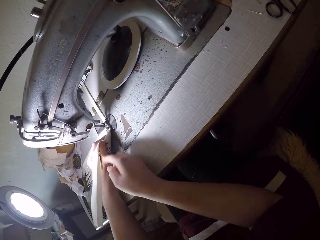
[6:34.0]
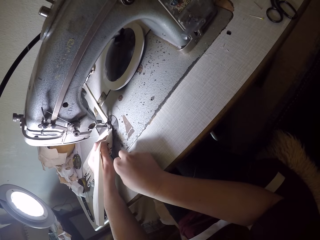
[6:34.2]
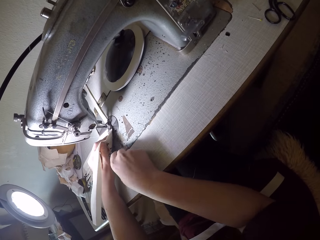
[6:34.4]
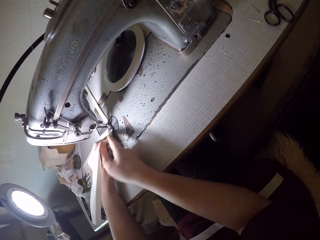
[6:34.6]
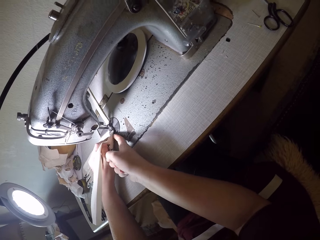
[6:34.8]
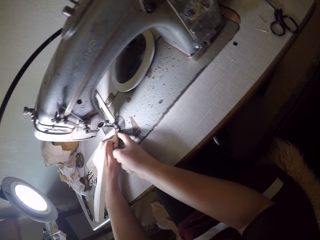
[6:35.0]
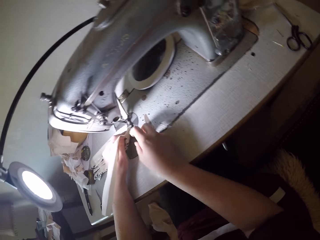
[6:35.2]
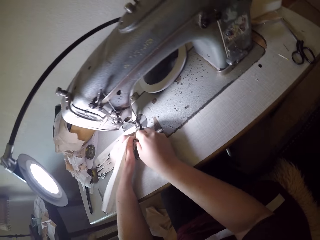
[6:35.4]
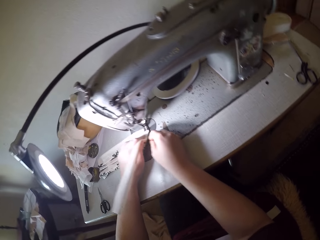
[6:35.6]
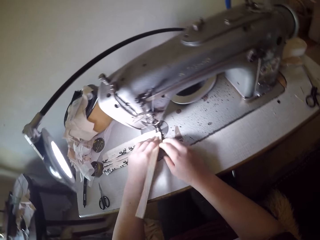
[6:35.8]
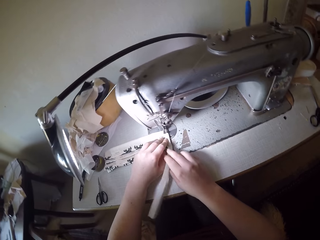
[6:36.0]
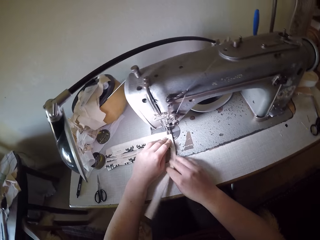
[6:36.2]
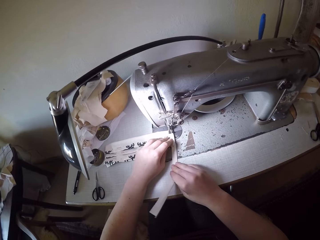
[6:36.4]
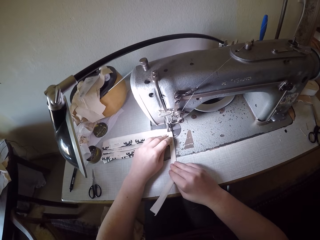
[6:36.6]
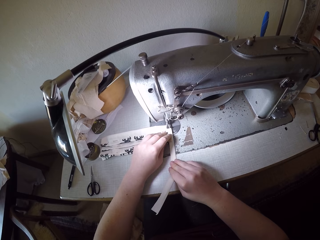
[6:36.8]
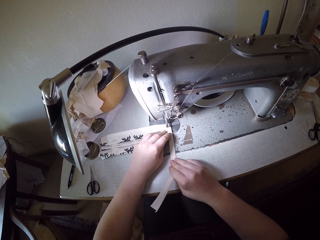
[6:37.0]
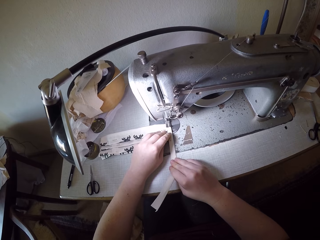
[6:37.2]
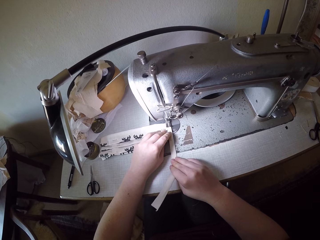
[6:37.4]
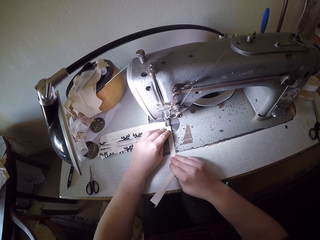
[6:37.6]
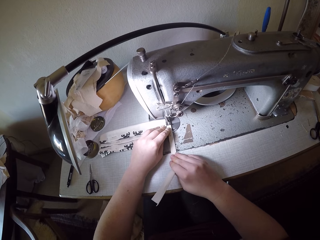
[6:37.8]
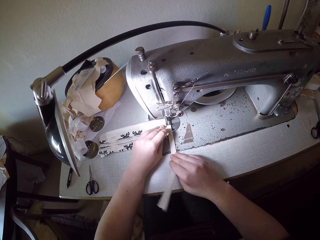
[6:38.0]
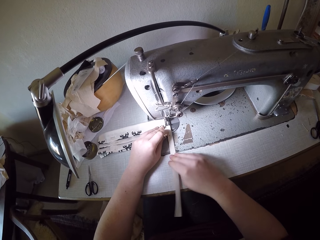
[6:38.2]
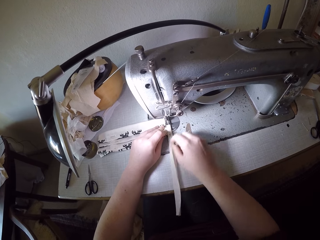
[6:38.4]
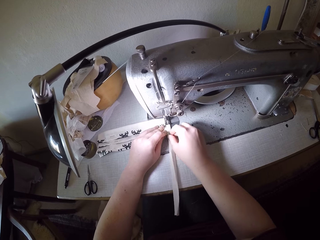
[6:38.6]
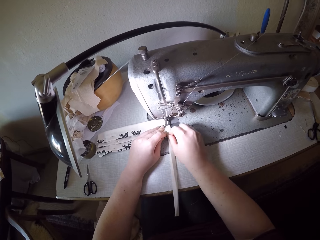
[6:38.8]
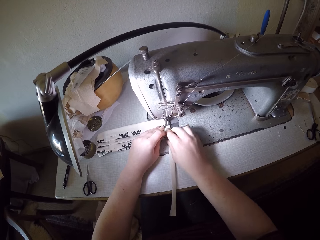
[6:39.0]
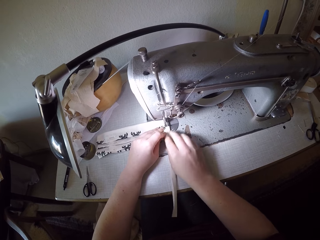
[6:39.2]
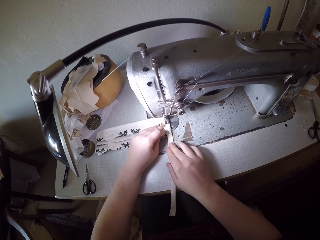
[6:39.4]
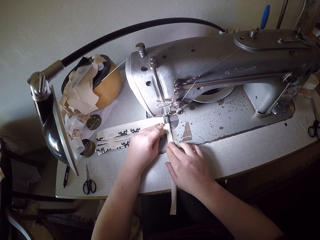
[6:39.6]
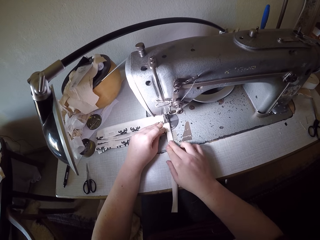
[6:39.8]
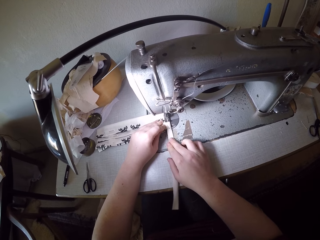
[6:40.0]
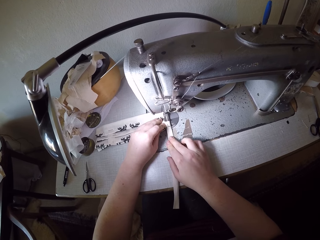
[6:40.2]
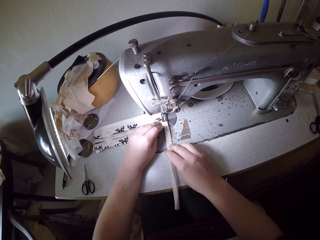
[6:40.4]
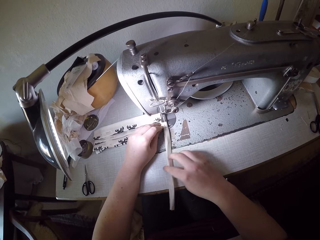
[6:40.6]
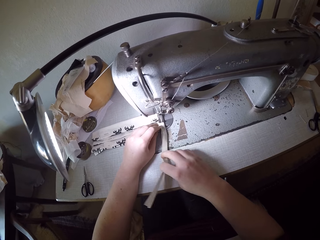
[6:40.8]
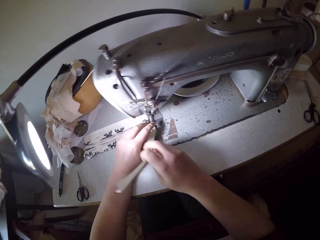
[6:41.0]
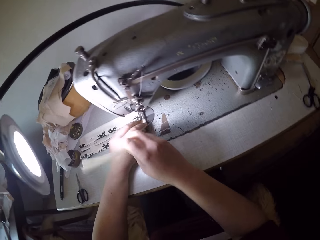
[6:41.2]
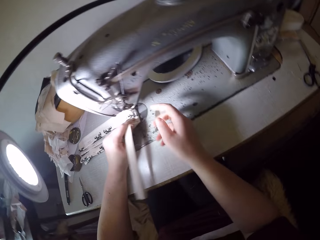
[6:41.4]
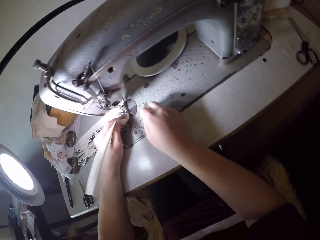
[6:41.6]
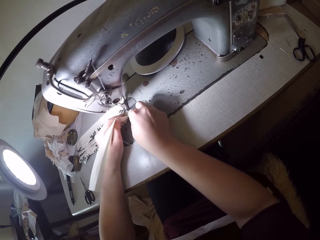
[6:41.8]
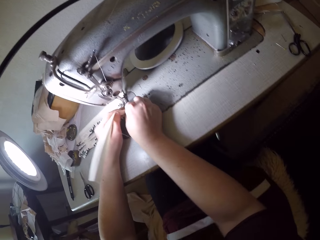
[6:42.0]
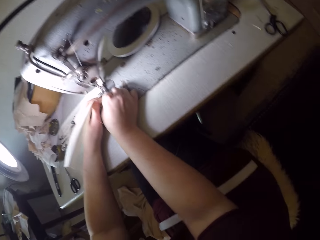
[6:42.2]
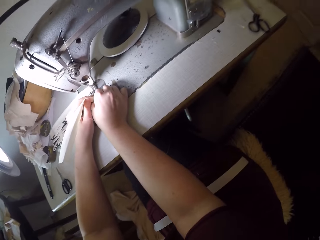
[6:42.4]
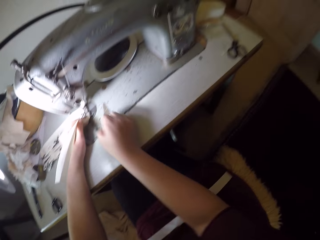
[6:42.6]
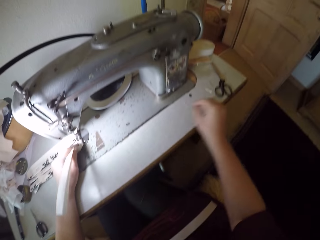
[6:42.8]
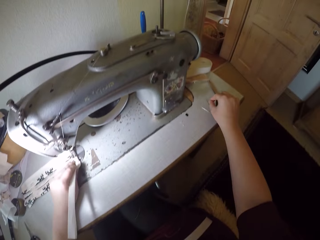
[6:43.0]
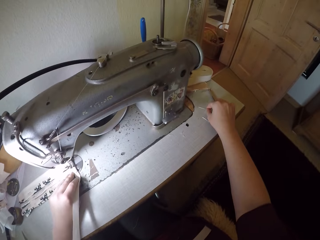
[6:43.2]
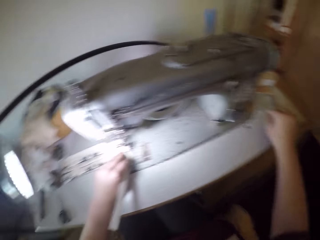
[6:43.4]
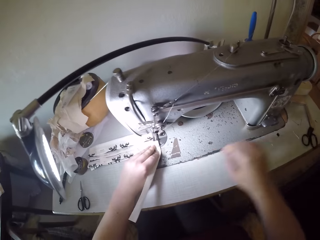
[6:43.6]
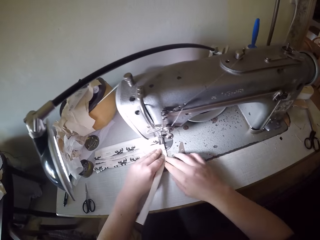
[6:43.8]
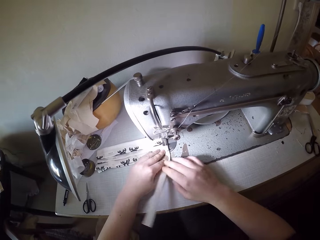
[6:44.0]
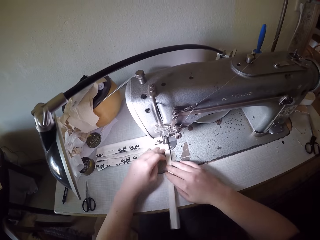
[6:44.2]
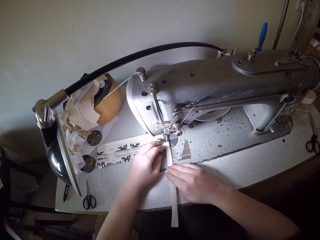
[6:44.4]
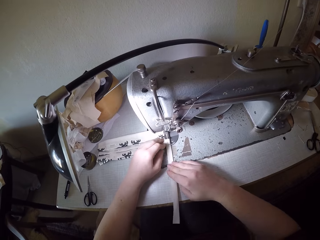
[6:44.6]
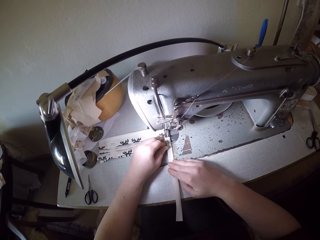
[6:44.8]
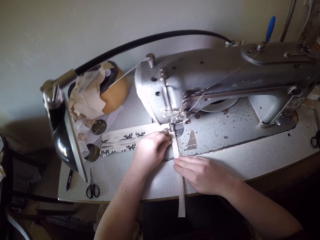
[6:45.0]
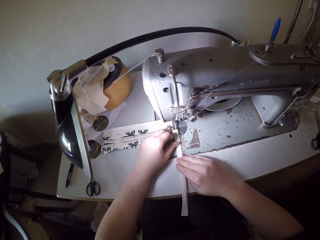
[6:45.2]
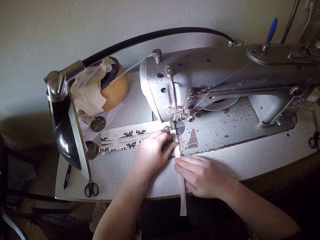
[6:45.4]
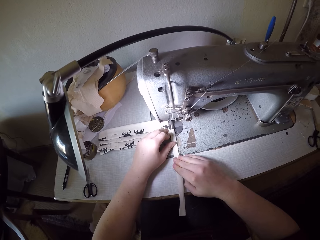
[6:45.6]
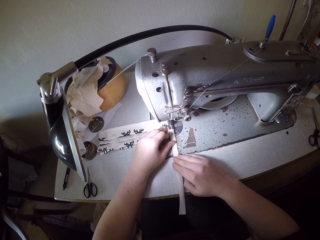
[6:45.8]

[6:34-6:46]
The camera wearer does something. She turns back the piece of cloth. She continues to sew the piece of cloth. She moves her right hand upwards on the piece of cloth. She moves her right hand over the piece of cloth. She raises the piece of cloth with her right hand. She removes another pin from the piece of cloth with her right hand. She puts the pin on the sewing machine. She moves her right hand back to the piece of cloth. She sews the piece of cloth.

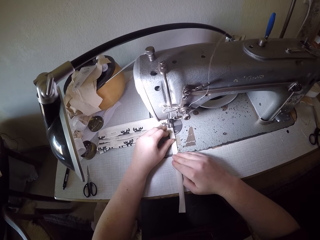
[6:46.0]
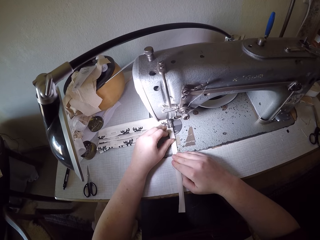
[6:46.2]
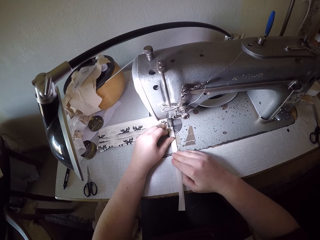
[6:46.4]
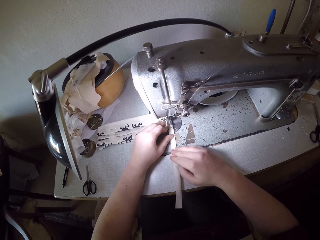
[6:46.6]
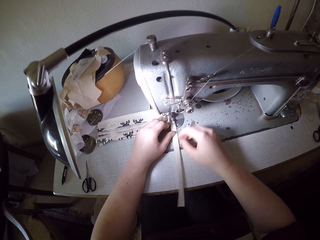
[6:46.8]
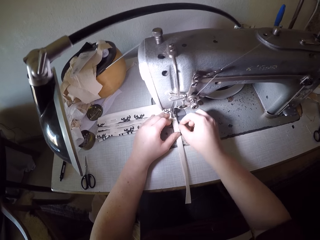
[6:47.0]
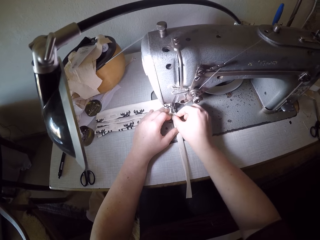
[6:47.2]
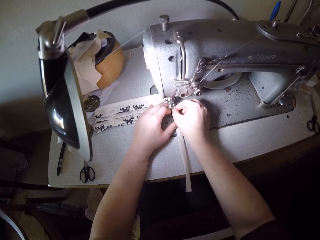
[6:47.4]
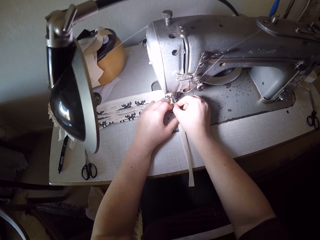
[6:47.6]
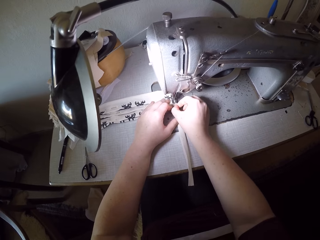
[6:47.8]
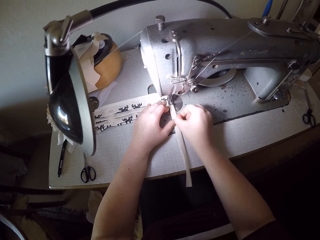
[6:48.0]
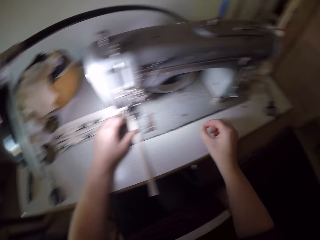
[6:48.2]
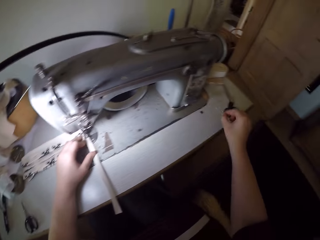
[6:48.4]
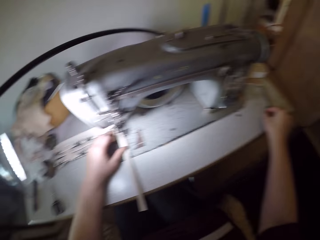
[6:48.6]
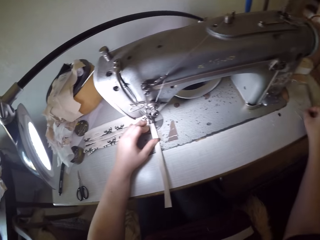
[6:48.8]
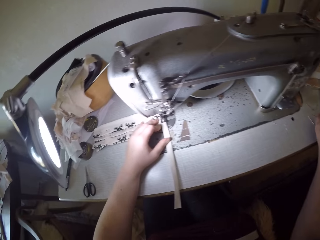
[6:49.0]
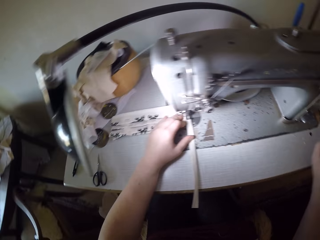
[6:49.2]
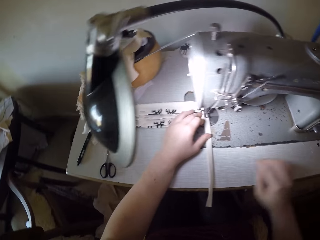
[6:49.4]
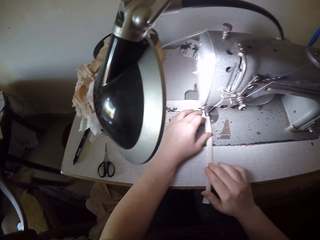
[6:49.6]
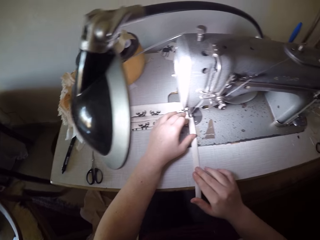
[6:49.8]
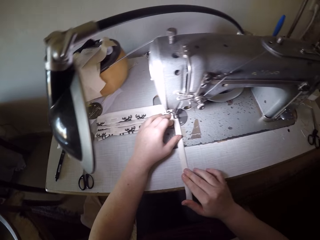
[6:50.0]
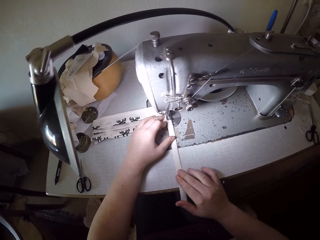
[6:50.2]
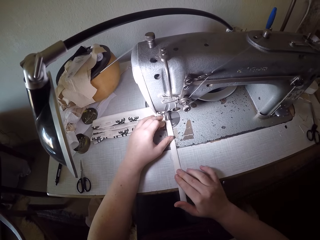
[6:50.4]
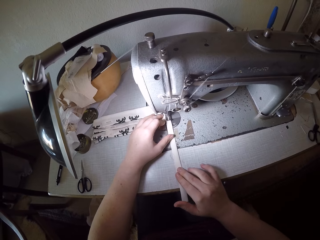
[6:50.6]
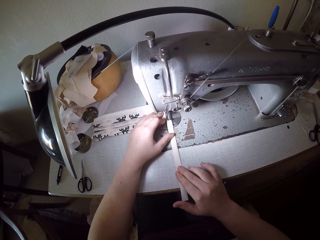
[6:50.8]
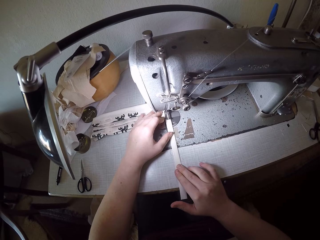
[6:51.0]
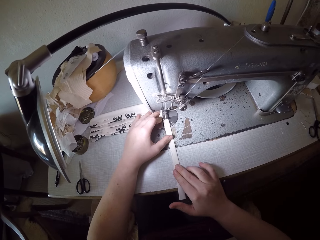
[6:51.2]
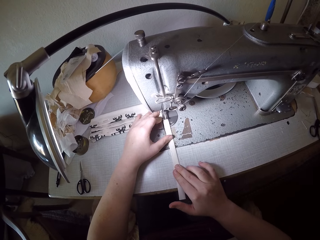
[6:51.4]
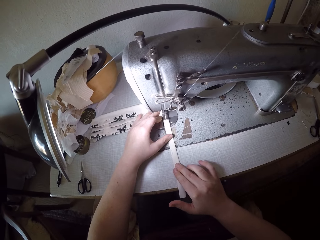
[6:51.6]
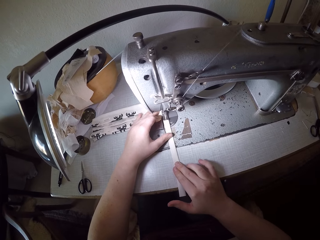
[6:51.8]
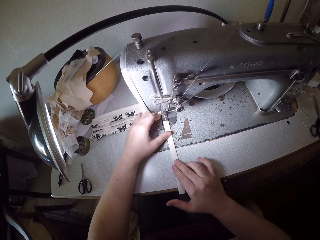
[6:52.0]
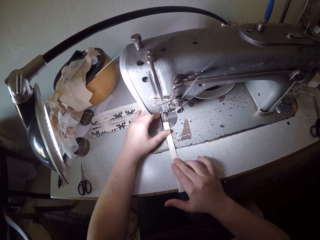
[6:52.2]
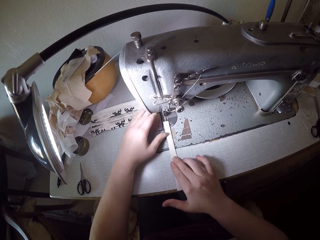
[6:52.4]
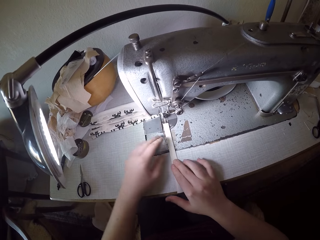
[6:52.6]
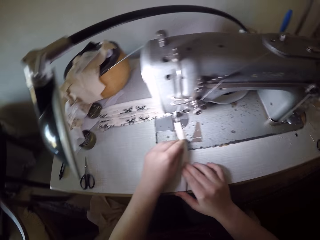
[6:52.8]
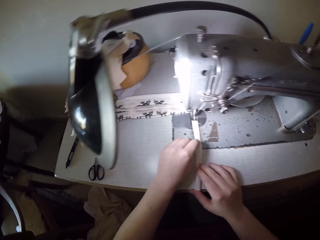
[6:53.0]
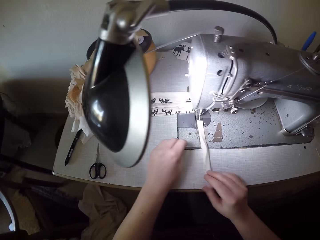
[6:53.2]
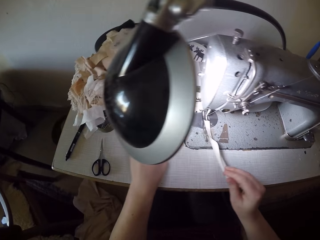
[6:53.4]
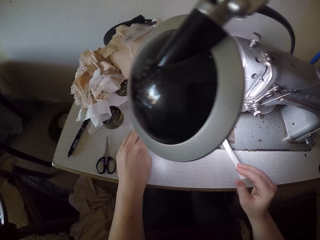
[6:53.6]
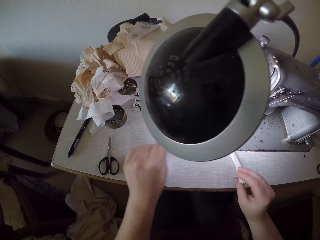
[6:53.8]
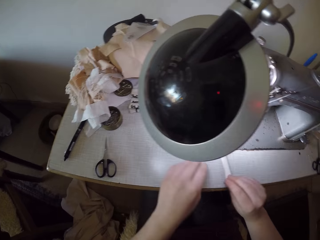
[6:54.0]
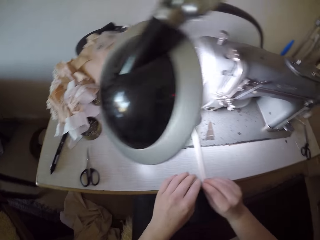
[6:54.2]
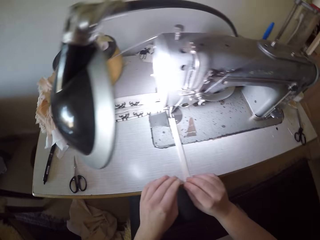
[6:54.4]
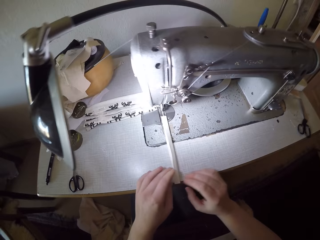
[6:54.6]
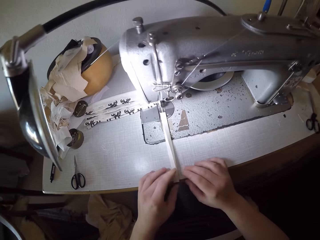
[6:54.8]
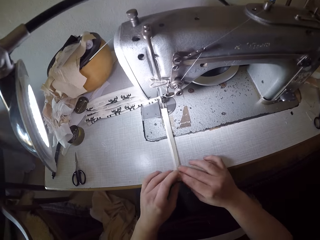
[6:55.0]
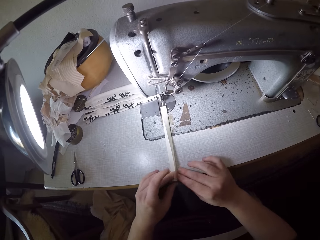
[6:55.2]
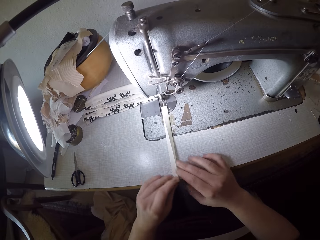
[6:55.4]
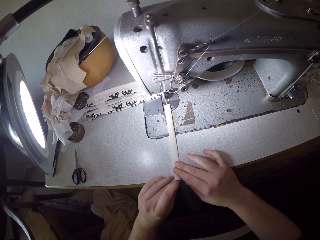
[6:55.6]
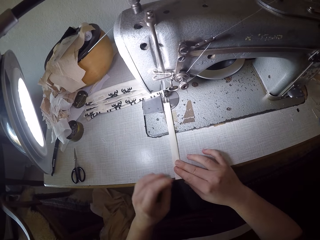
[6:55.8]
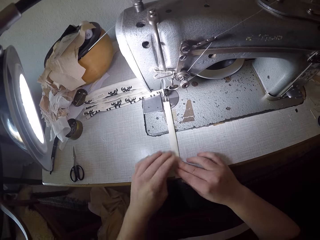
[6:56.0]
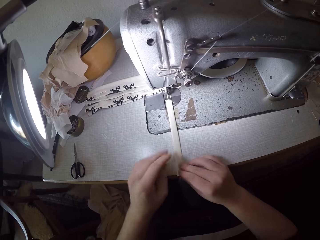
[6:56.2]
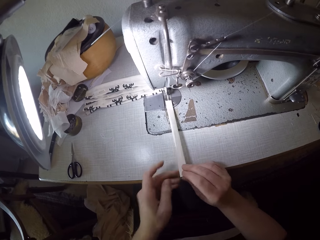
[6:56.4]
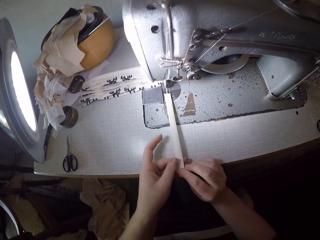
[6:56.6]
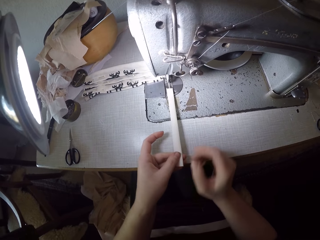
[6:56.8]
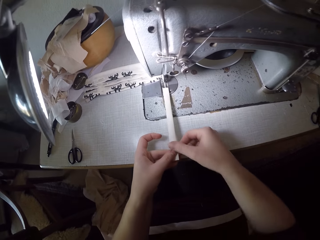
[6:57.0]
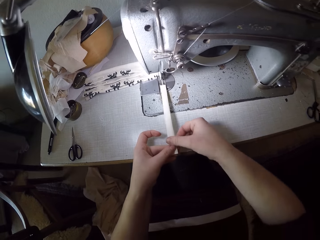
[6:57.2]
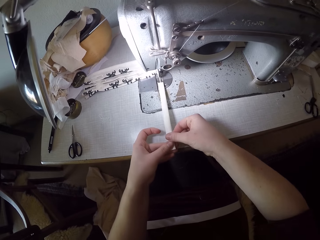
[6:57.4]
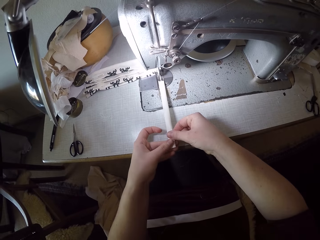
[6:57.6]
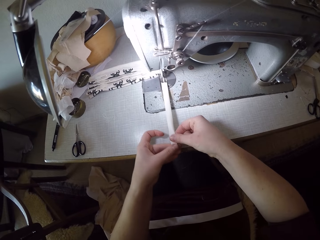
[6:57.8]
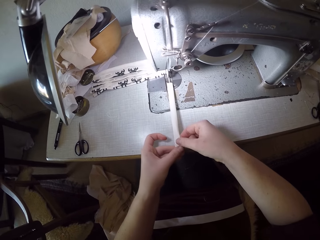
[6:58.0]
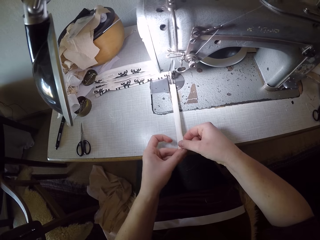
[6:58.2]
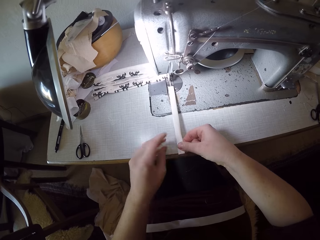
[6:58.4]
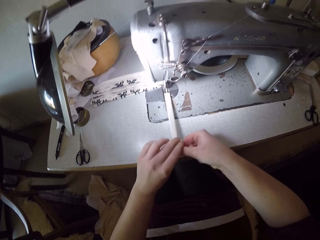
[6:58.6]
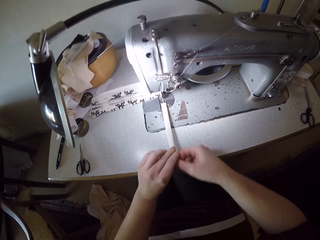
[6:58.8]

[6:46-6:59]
The camera wearer moves her right hand upwards on the piece of cloth. She removes another pin from the piece of cloth with her right hand. She puts the pin on the sewing machine. She moves her right hand back to the piece of cloth. She continues to sew the piece of cloth. She moves her left hand downwards on the piece of cloth. She adjusts the piece of cloth. She does something. She moves her left hand back to the piece of cloth. She does something on the piece of cloth.
